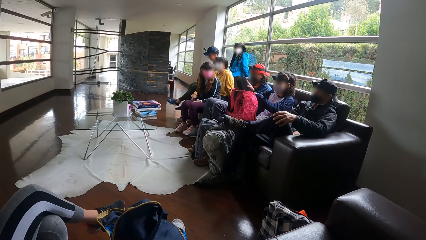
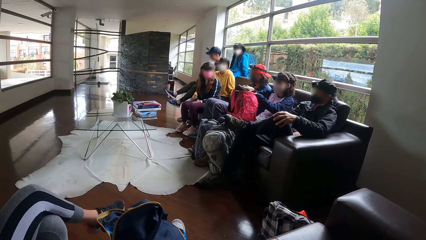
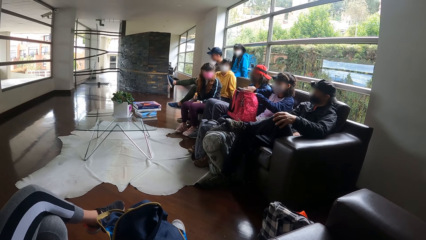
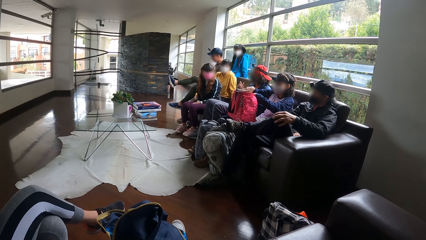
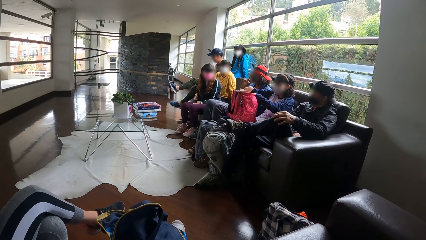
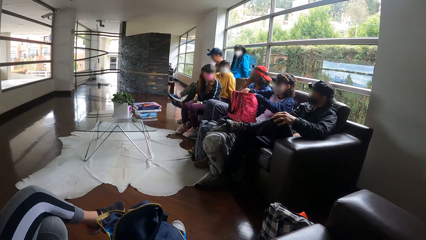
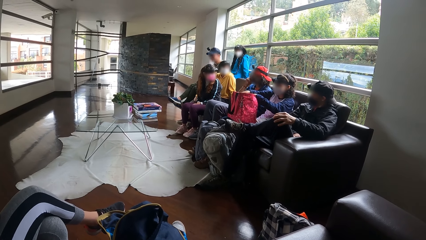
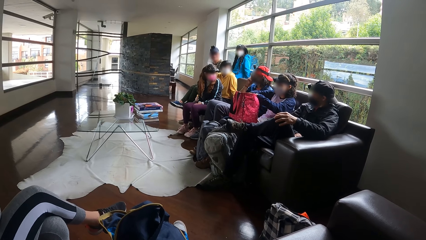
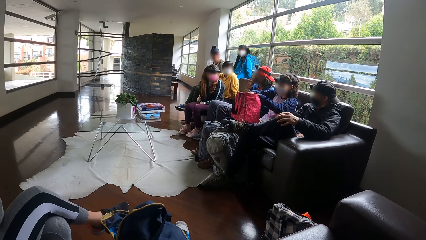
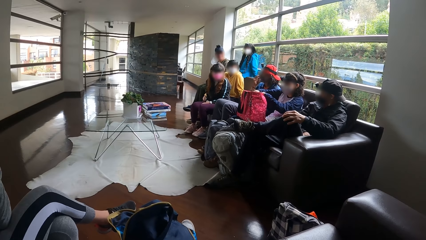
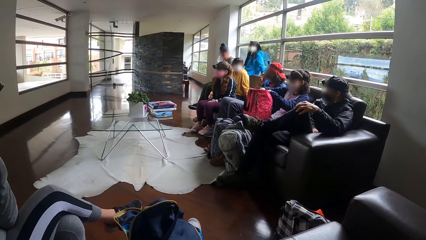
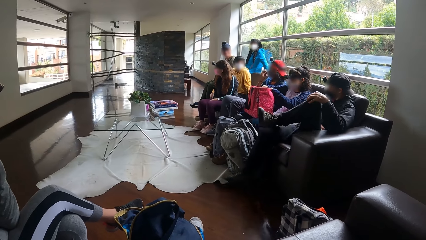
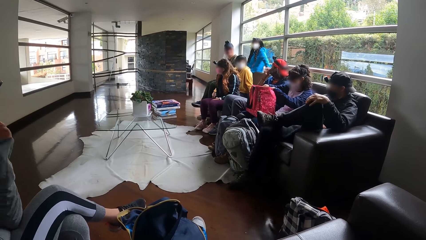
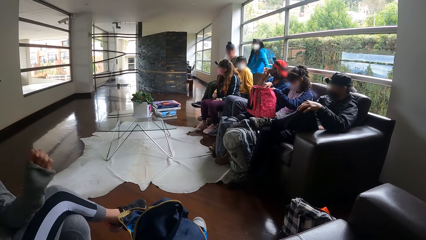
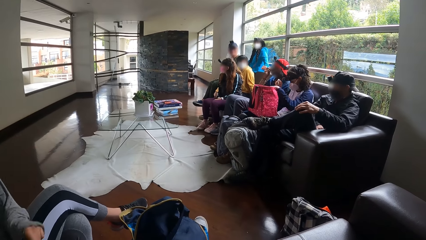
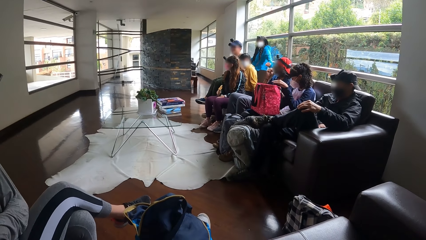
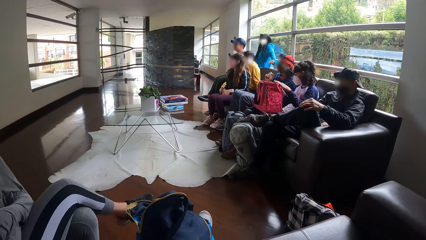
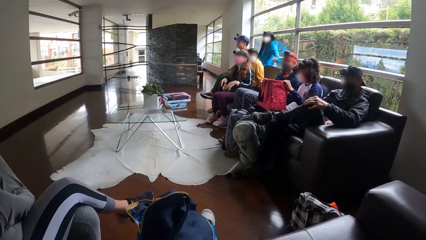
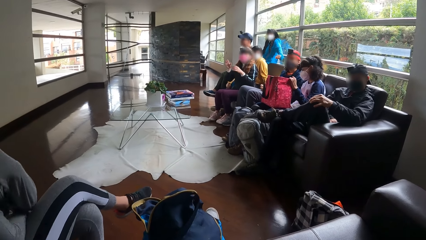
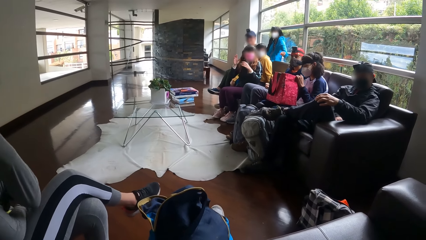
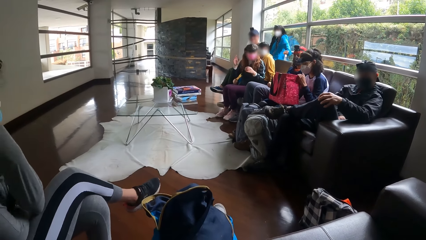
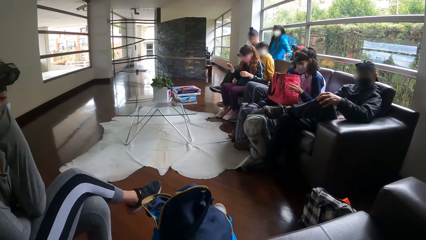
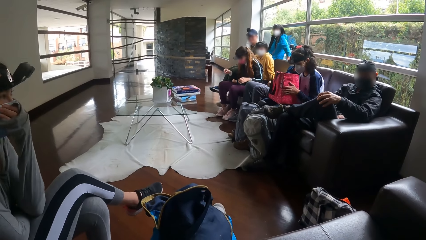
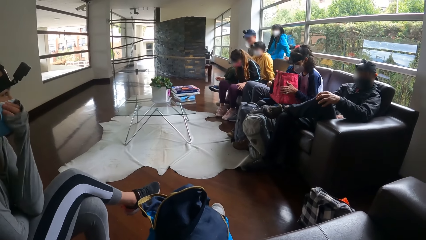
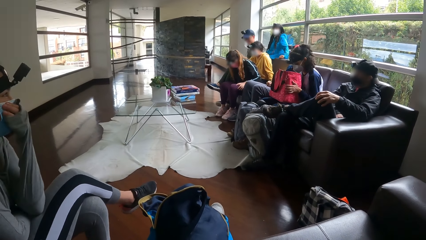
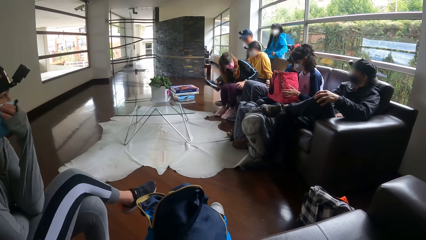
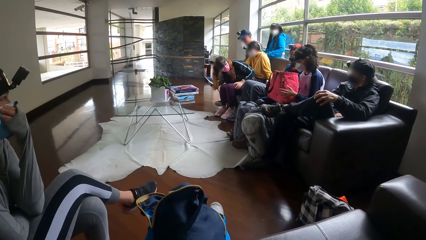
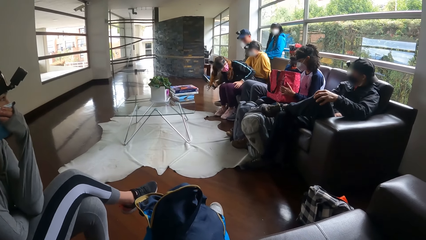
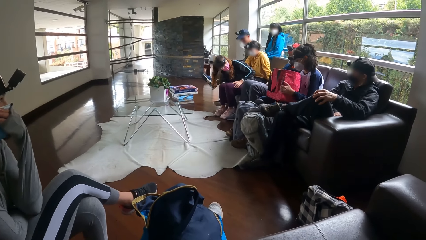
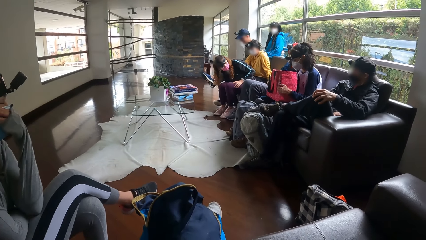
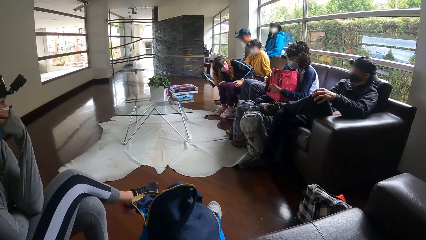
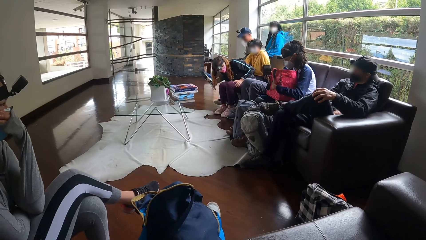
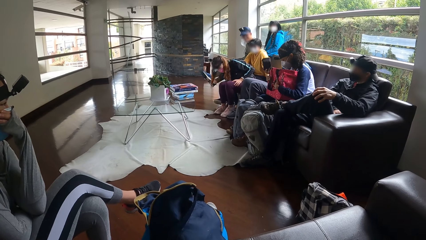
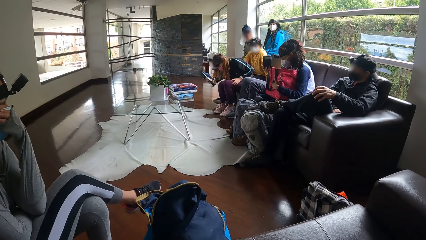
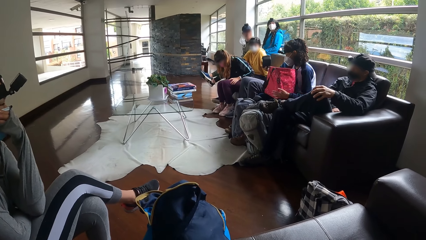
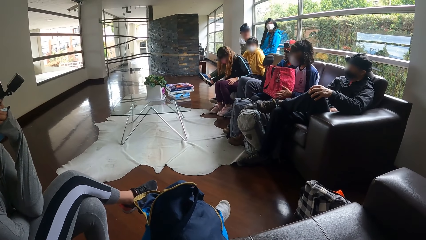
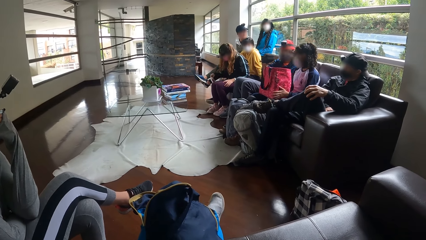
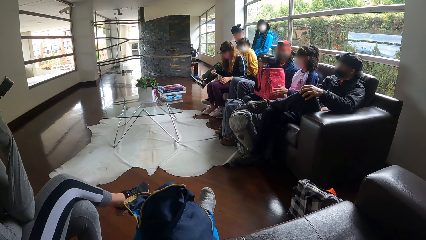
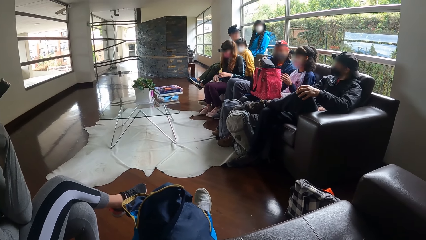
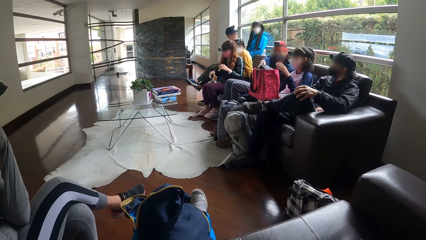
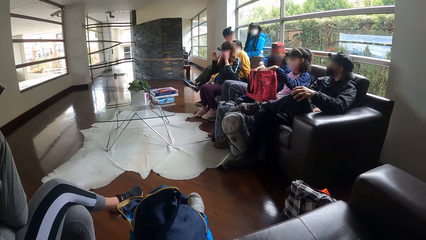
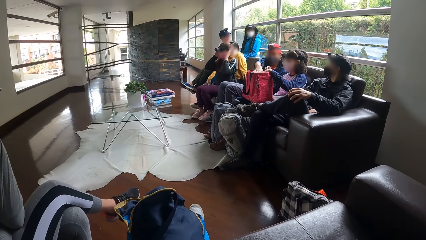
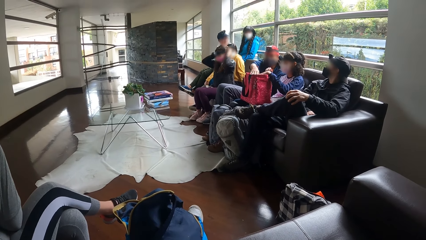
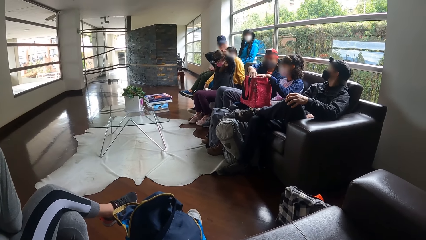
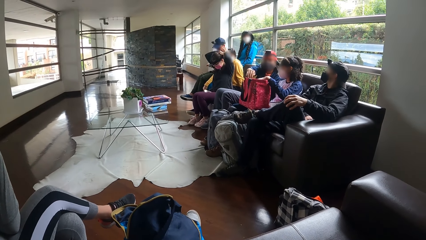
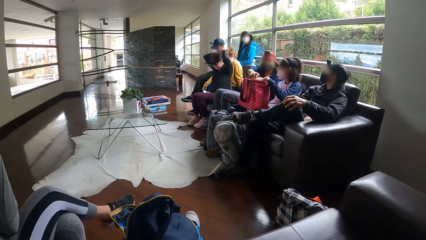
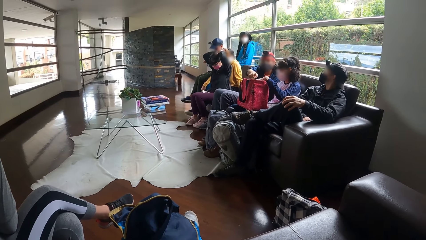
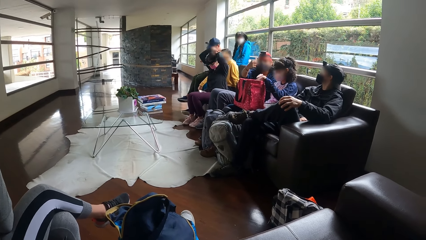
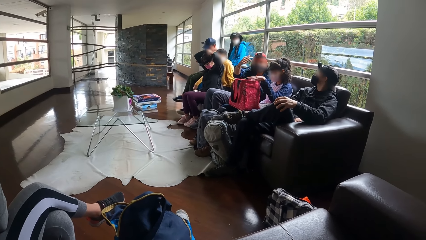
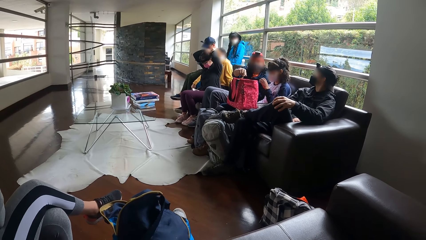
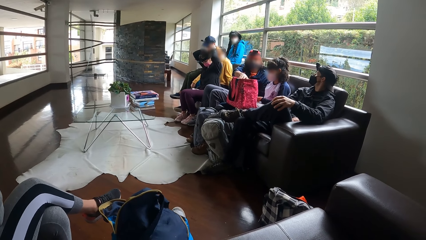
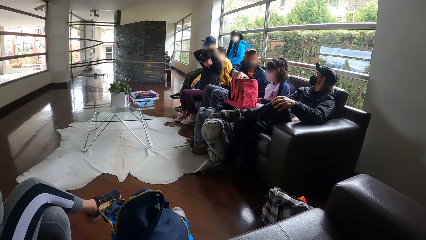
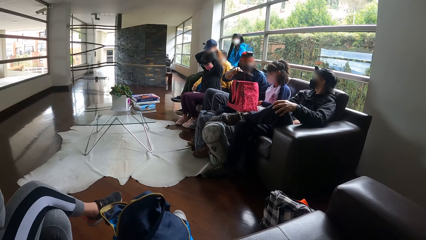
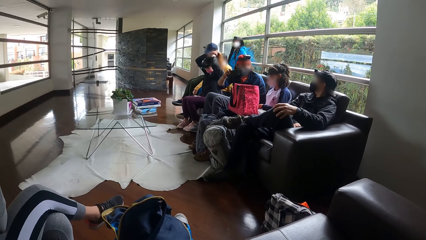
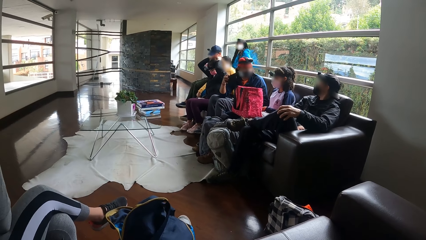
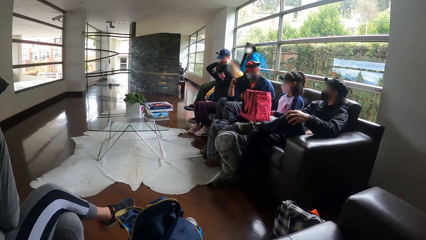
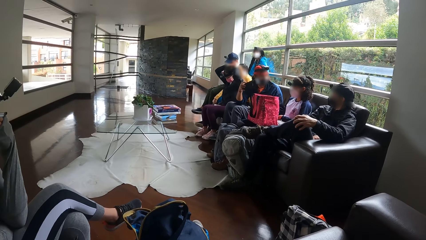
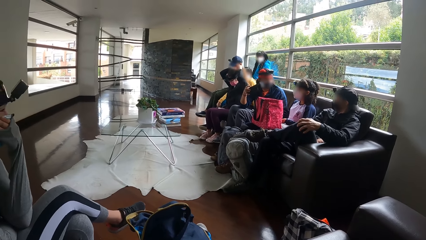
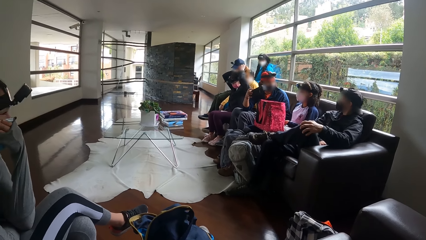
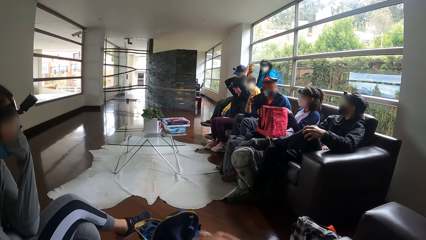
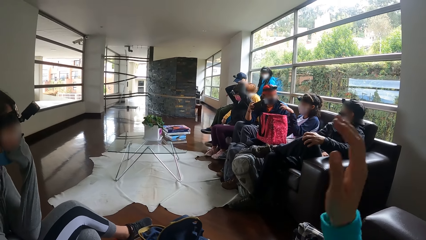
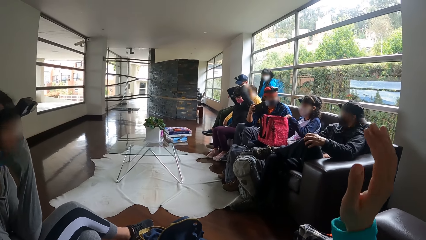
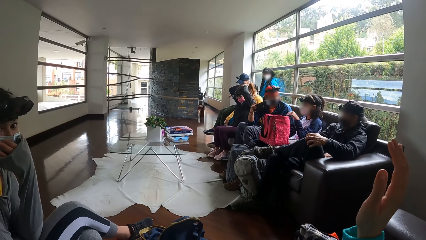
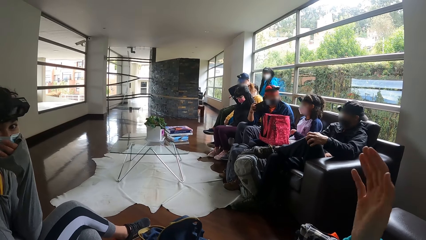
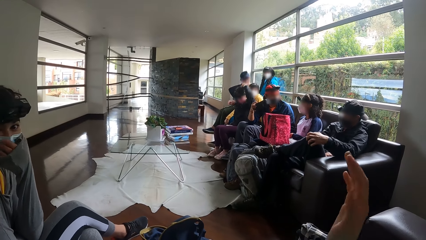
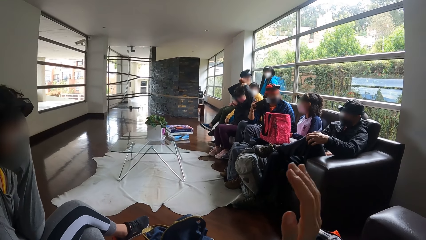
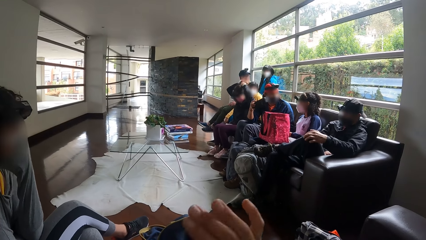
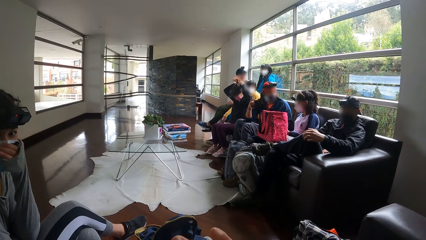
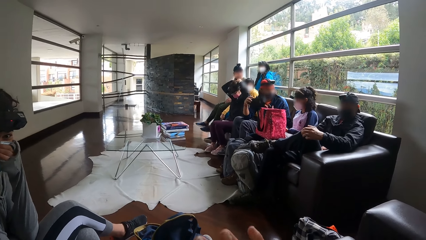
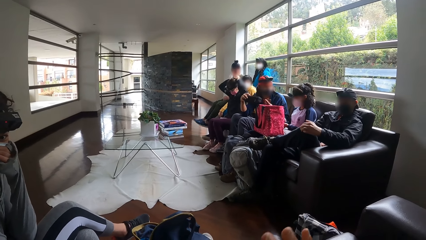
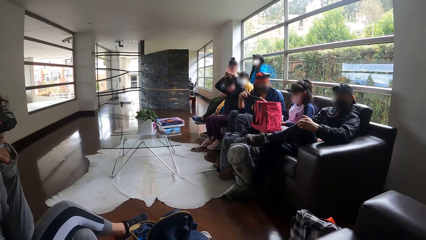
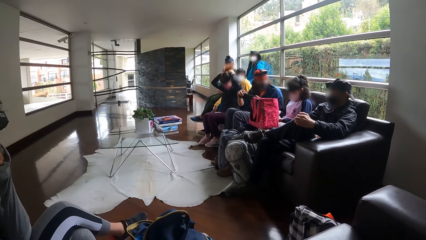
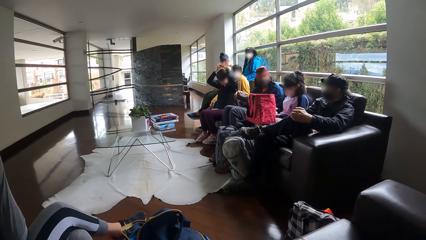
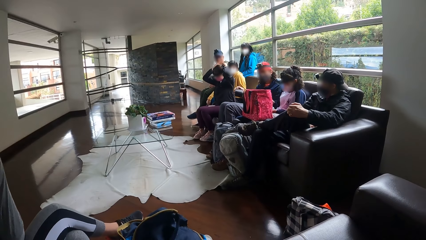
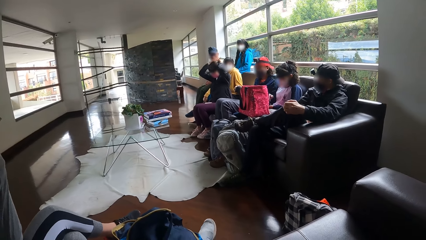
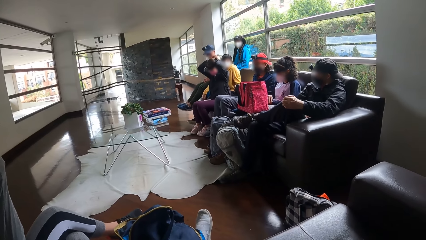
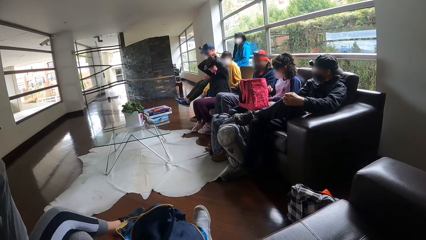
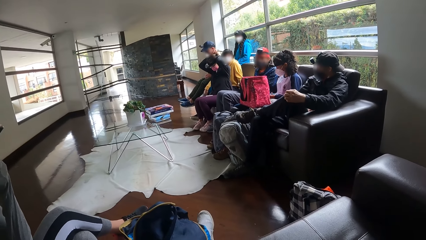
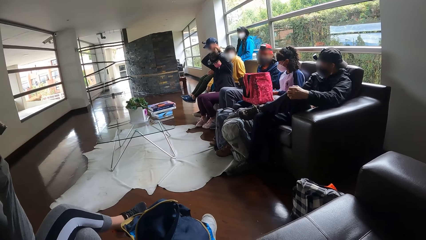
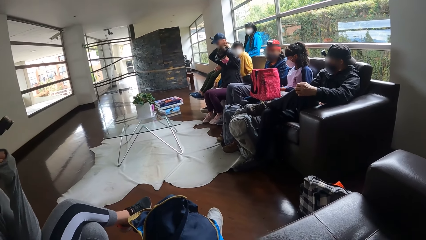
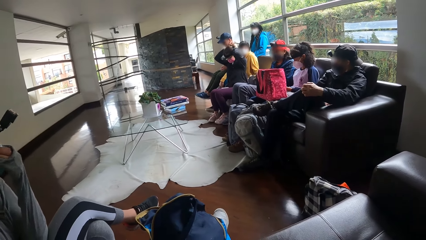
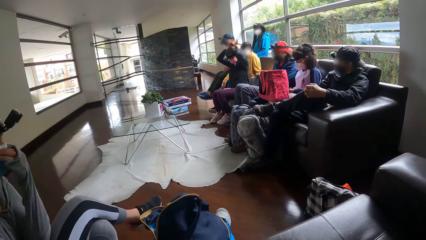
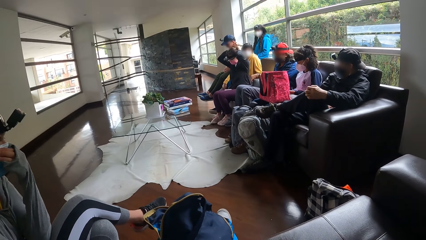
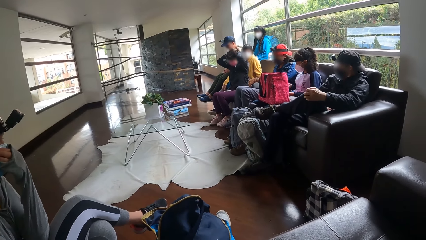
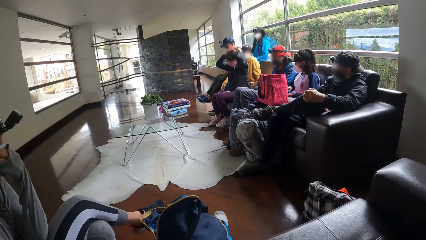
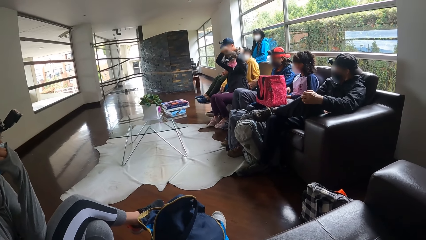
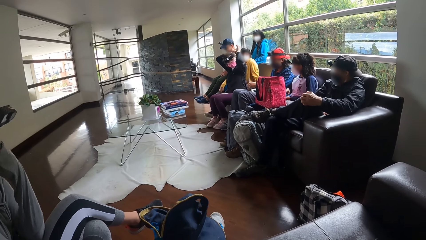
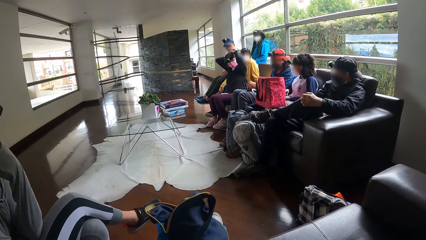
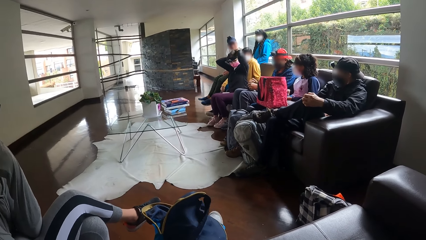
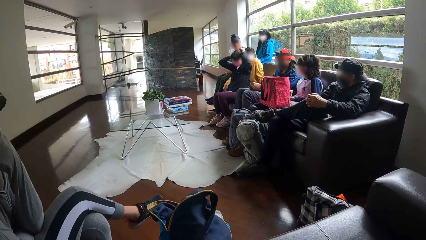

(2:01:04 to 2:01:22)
A woman places the purse into the bag on her legs with her right hand. The woman adjusts the bag on her legs with both hands. Another woman picks up a phone from the floor with her right hand. A lady covers her mouth. A third woman places a purse into the bag on the first woman's legs with her right hand. The second woman places the phone on her legs with her right hand. The second woman packs her hair with both hands. A man holds the bag. The third woman picks up a purse from the bag on the first woman's legs with her right hand. The camera wearer converses with the group of people on the chair. He gestures out with his hand. The third woman opens the purse with her left hand.
